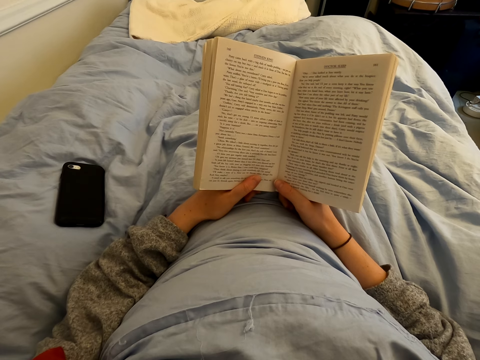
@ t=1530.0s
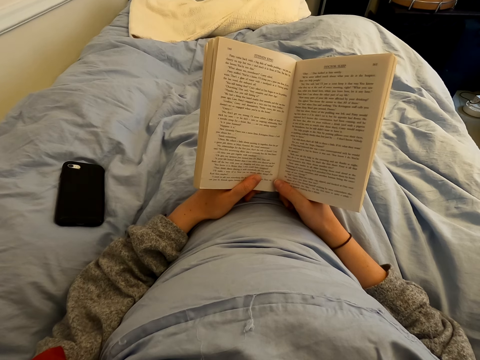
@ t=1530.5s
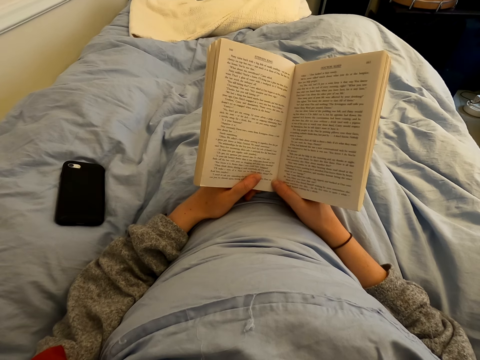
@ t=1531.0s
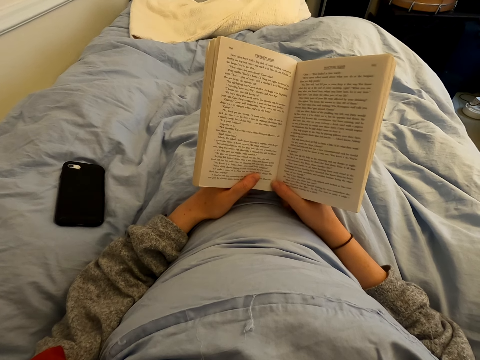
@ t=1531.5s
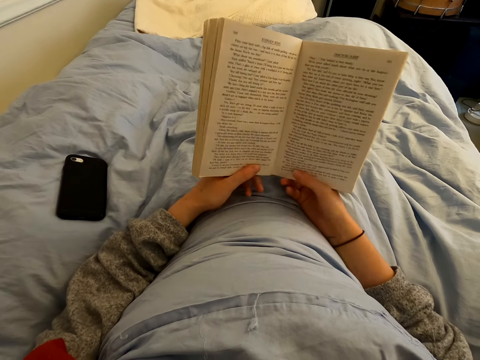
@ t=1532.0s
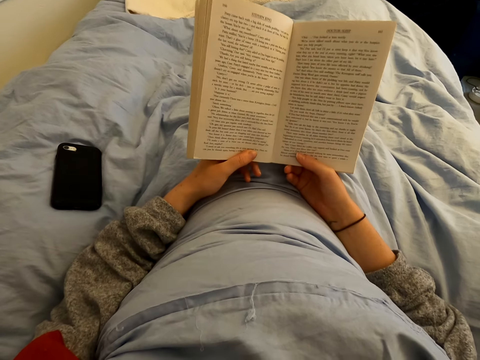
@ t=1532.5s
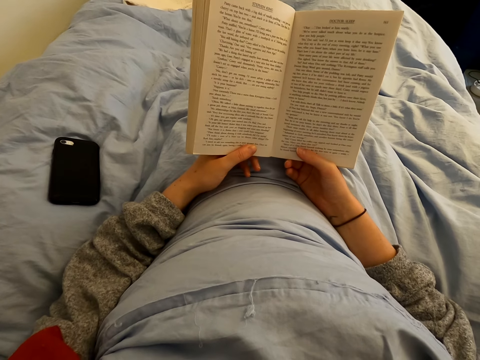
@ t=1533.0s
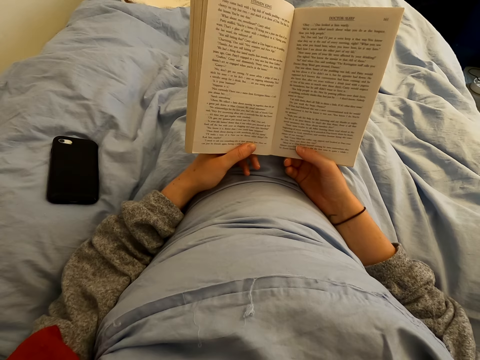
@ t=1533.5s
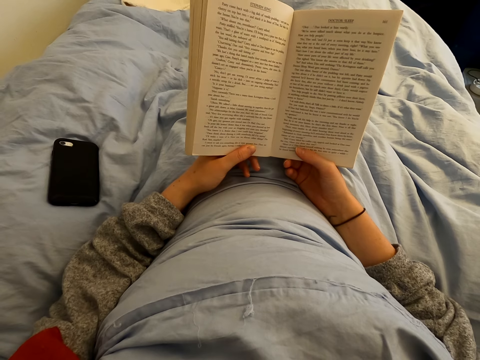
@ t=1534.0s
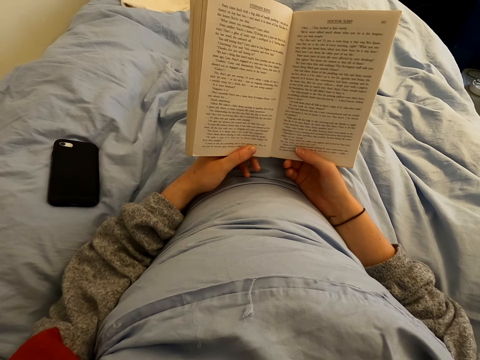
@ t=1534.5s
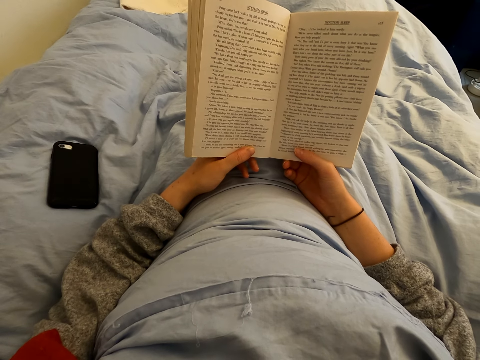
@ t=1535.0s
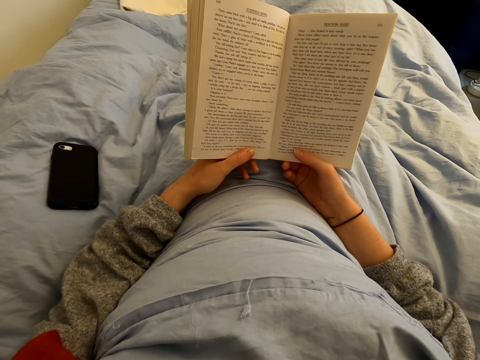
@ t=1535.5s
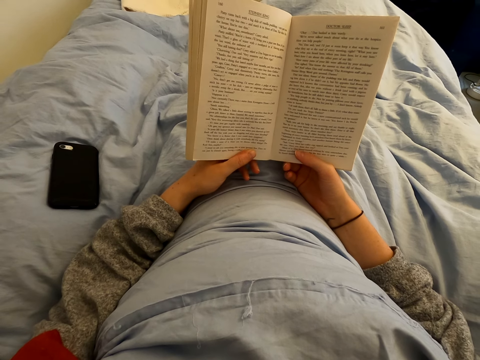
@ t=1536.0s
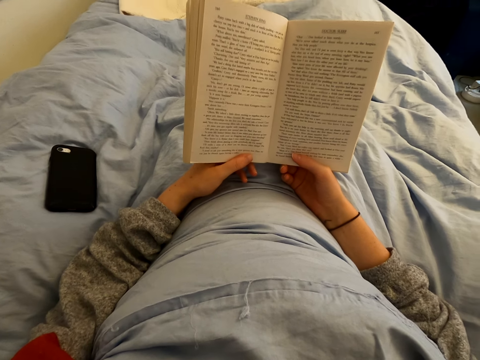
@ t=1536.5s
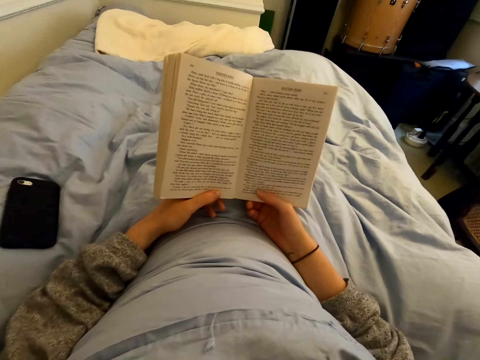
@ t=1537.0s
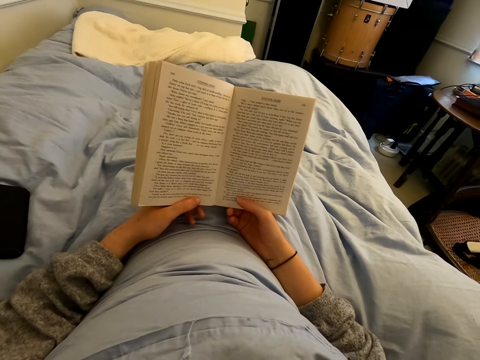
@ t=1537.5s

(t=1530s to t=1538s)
The camera wearer moves the right hand on the book. They read the book.

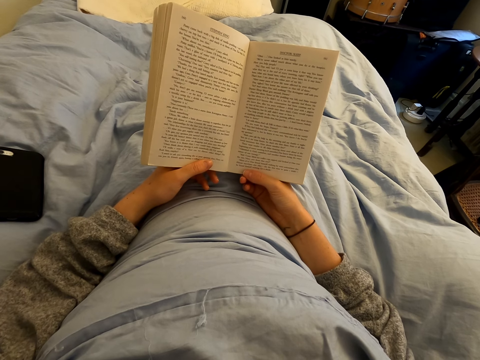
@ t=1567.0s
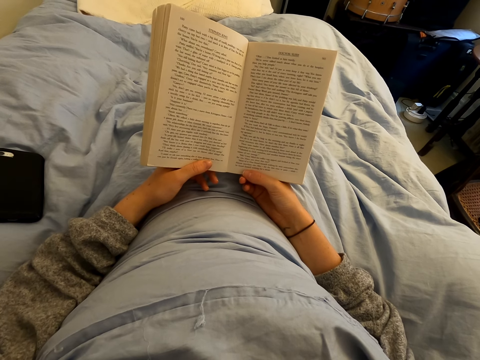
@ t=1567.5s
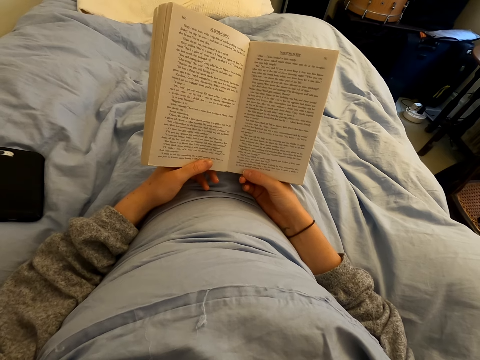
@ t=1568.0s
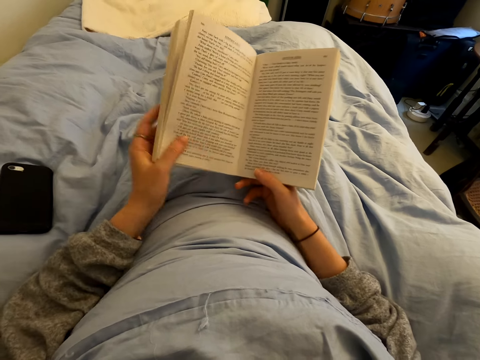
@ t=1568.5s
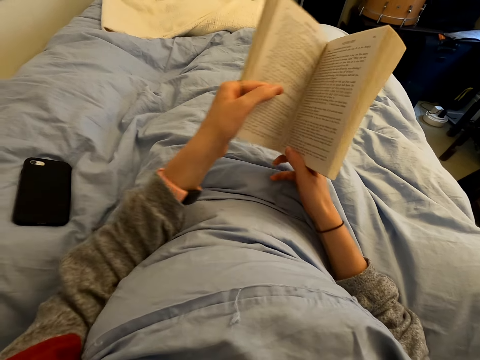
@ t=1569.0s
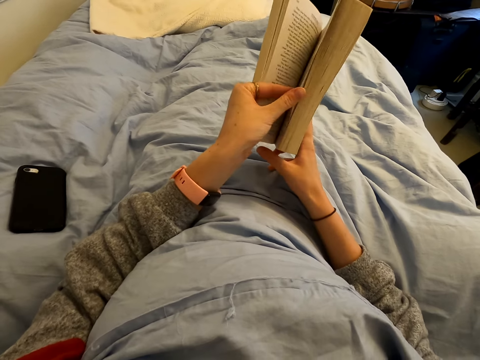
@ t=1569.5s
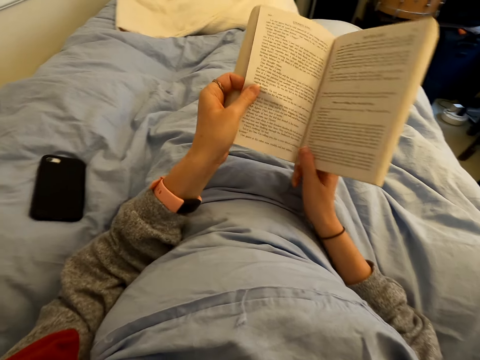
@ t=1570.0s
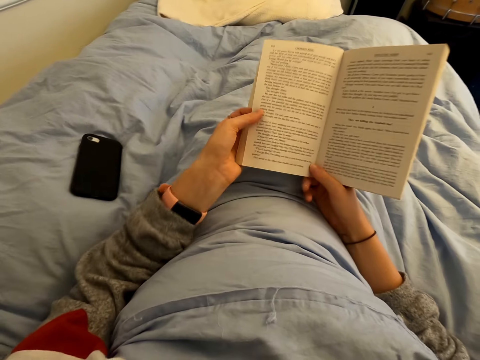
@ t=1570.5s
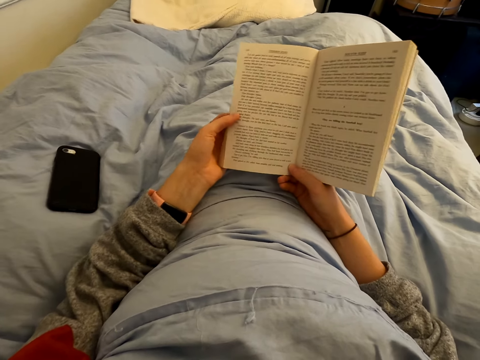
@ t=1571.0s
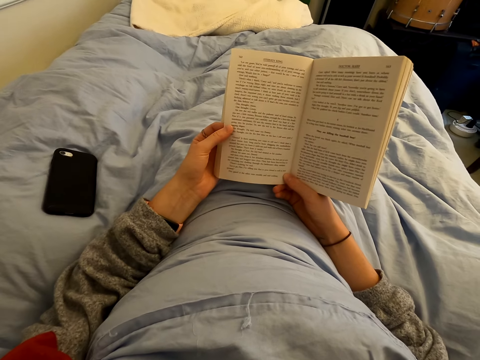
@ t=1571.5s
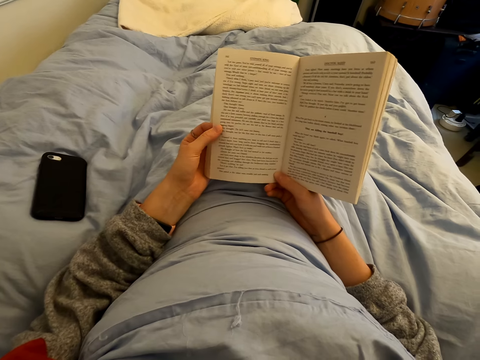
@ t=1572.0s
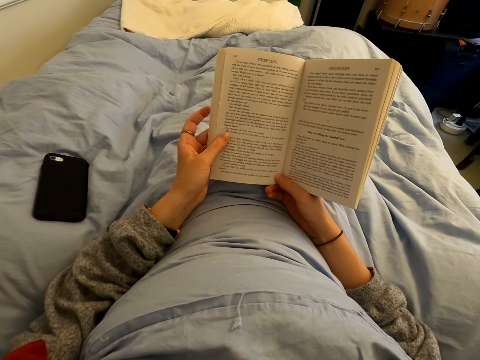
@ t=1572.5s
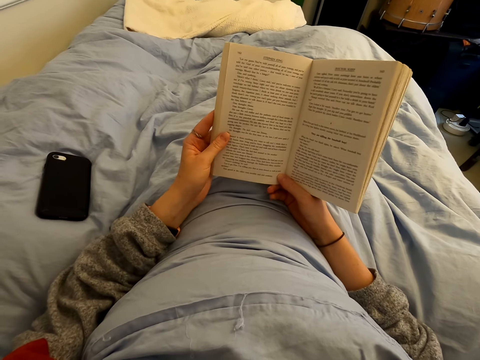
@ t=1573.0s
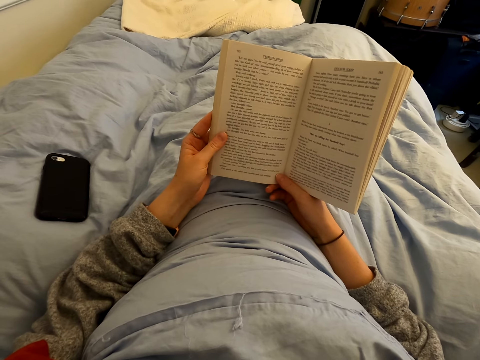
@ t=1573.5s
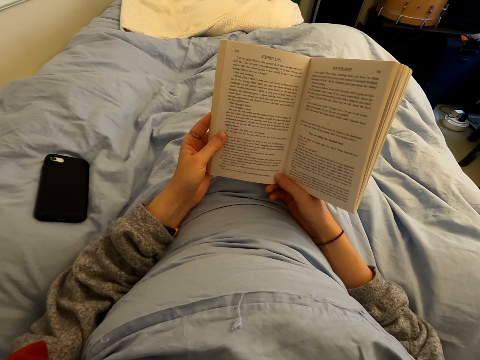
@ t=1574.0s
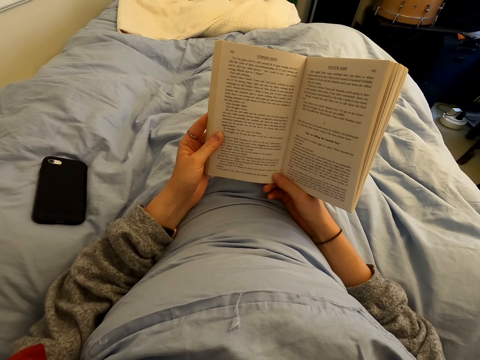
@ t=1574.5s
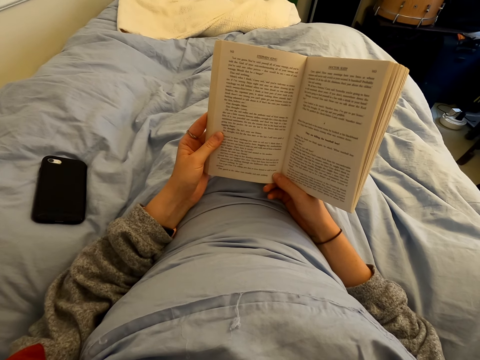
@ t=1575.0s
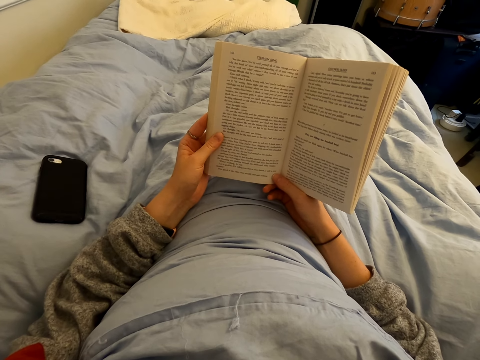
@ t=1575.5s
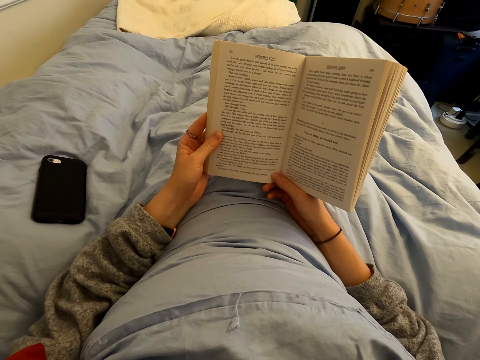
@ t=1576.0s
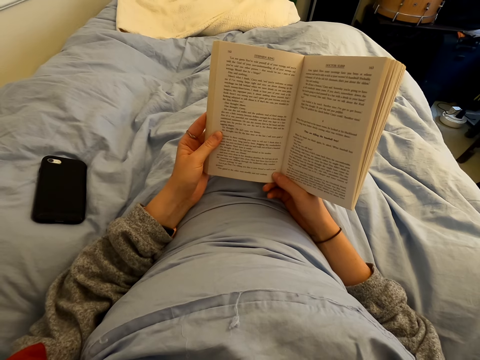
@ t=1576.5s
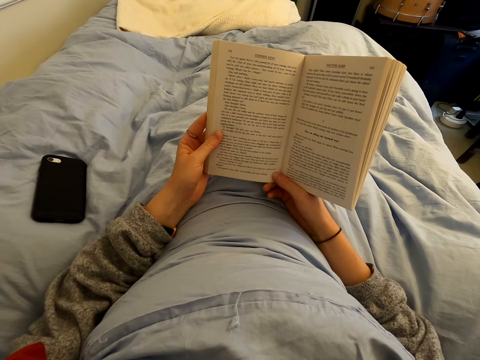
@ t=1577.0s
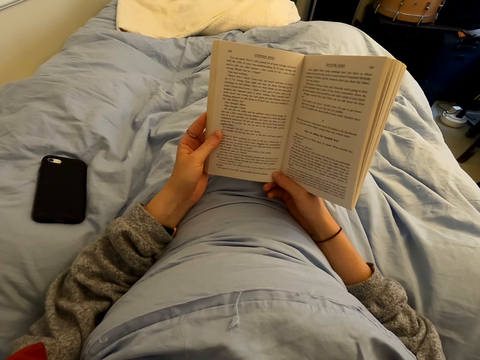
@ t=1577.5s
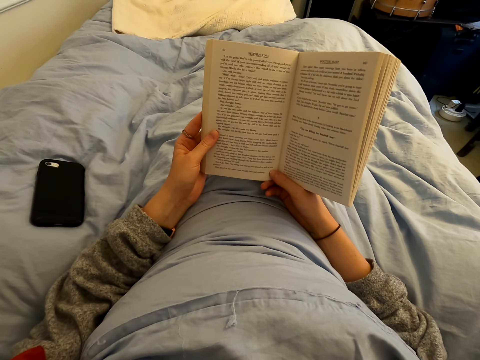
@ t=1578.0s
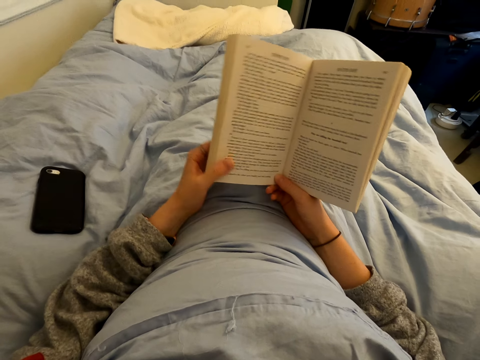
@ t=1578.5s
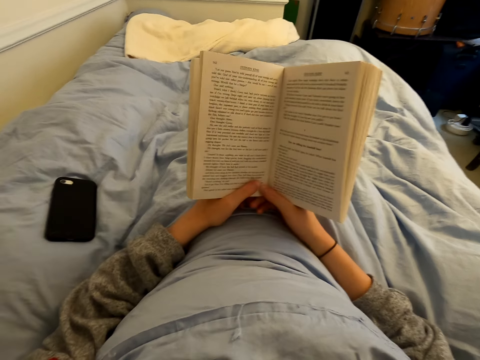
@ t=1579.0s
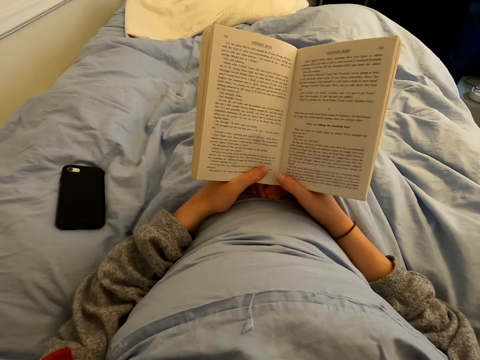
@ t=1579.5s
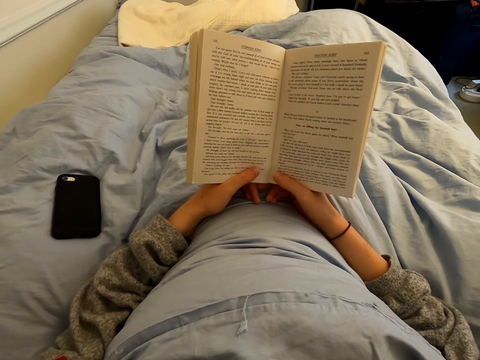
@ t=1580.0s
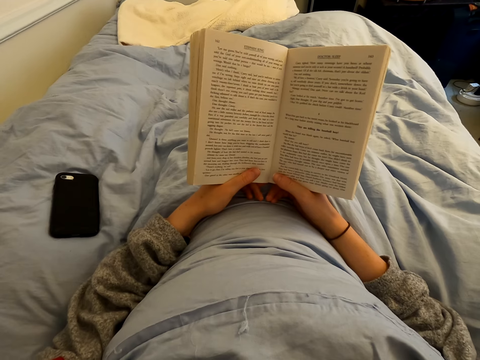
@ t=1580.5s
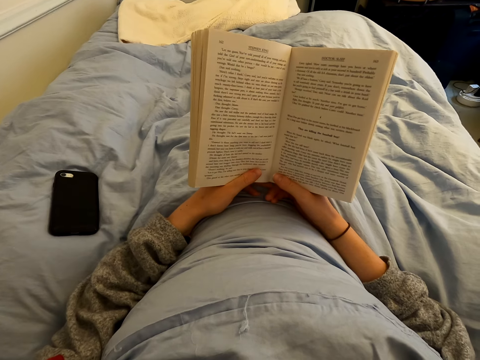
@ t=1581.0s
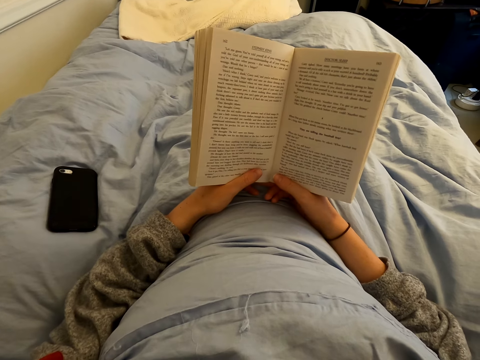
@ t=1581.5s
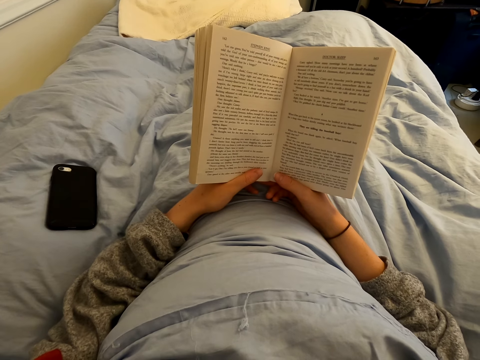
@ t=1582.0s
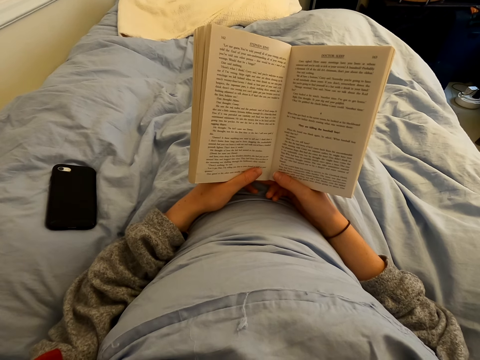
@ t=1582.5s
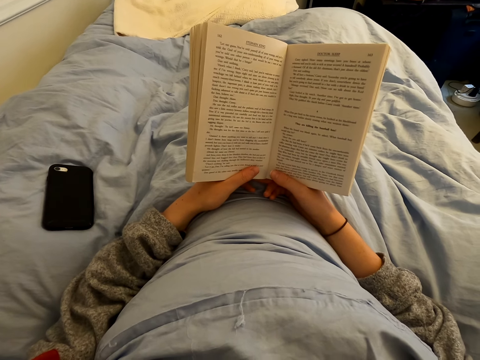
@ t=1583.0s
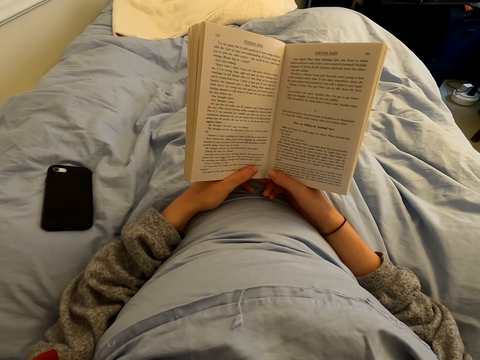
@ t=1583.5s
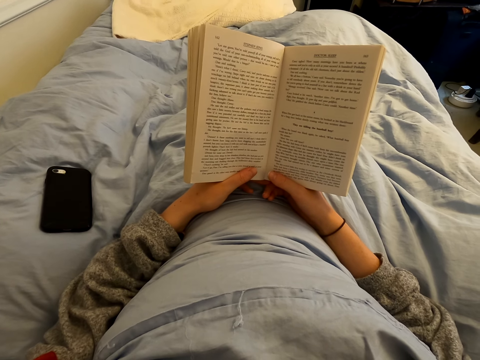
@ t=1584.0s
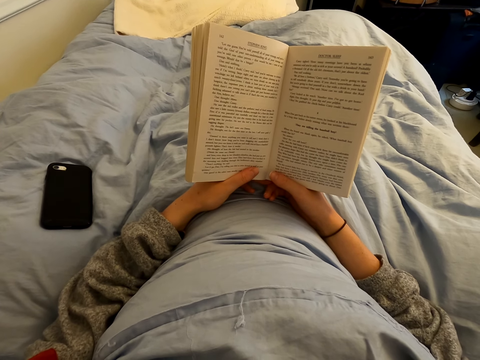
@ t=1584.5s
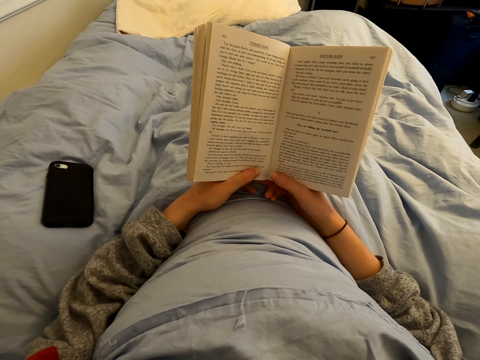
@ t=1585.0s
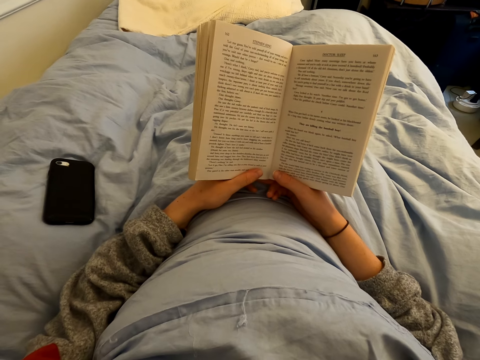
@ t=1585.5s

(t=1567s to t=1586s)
The camera wearer swings the left hand. They turn the page of the book. They read the book. They swing the left hand. They hold the book with the left hand. They read the book.
